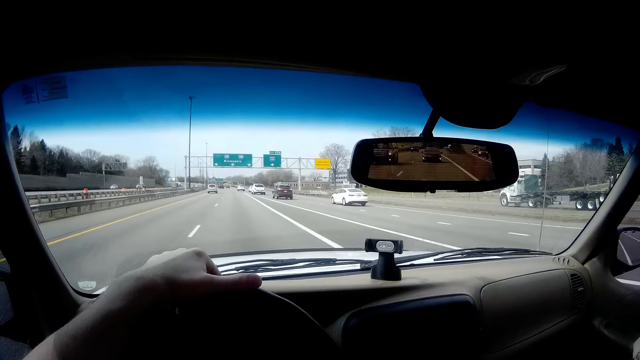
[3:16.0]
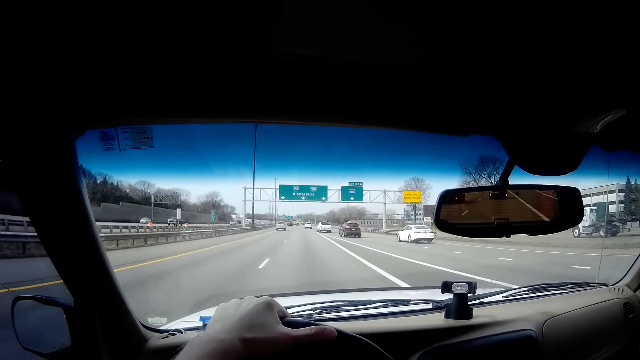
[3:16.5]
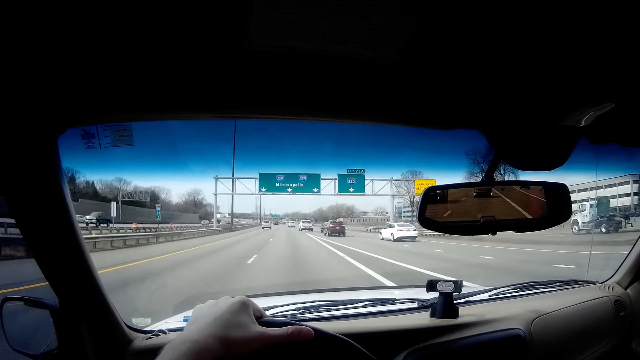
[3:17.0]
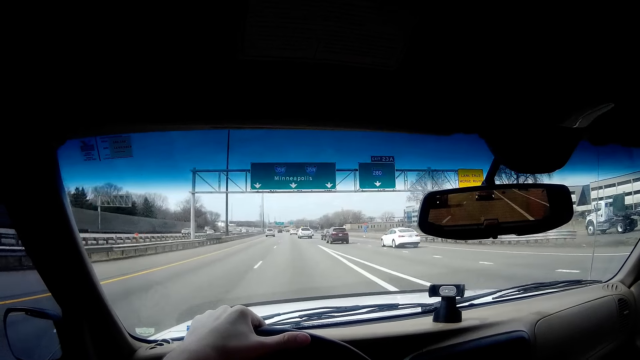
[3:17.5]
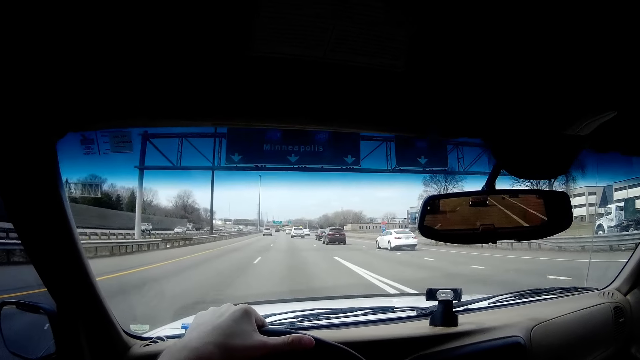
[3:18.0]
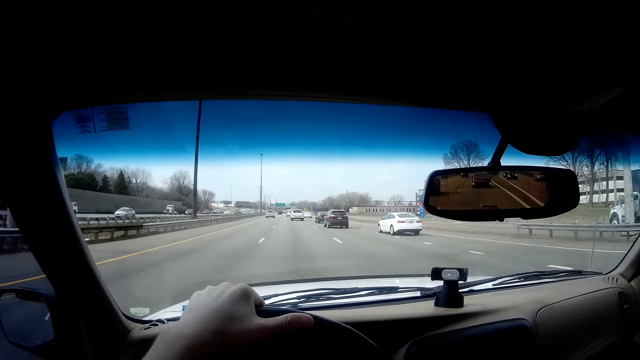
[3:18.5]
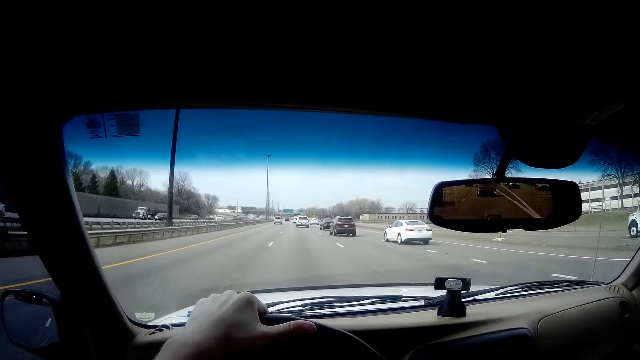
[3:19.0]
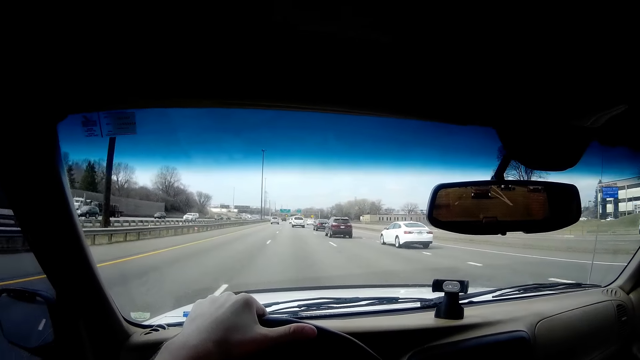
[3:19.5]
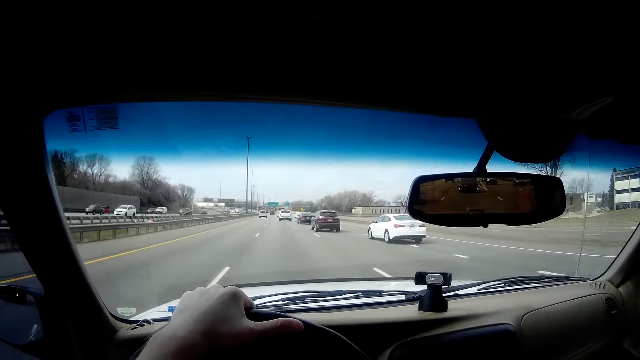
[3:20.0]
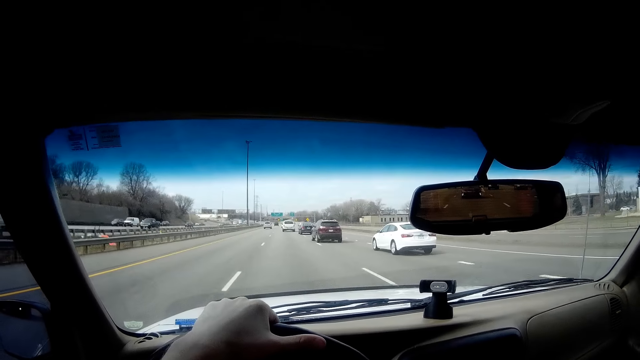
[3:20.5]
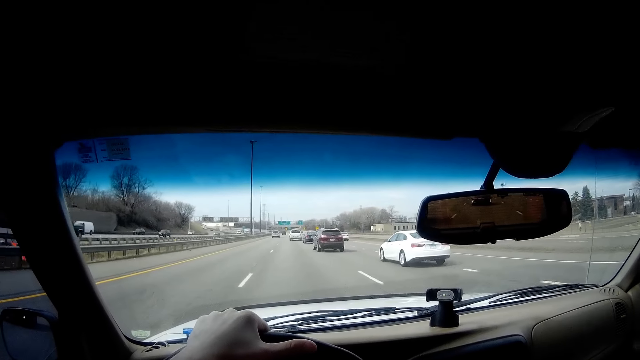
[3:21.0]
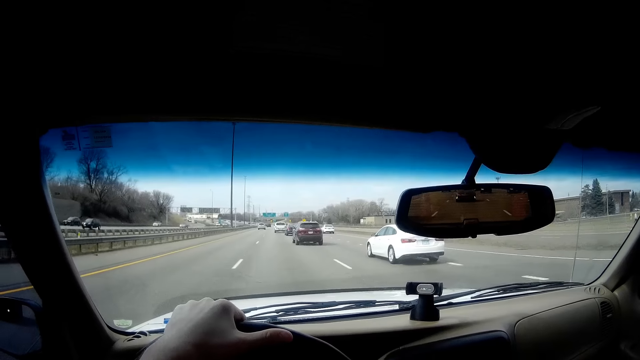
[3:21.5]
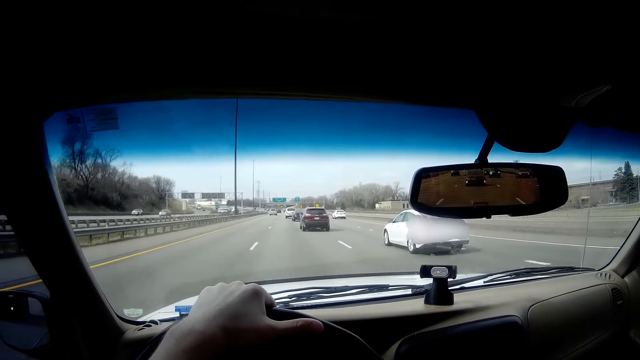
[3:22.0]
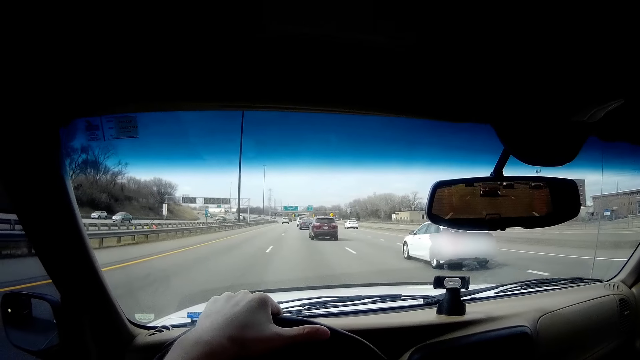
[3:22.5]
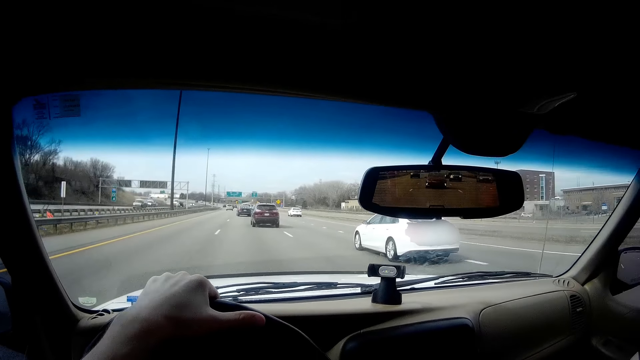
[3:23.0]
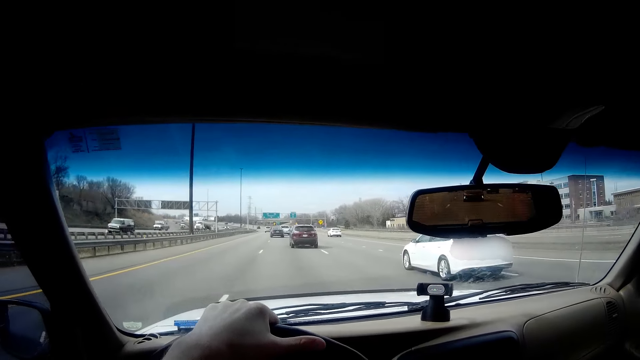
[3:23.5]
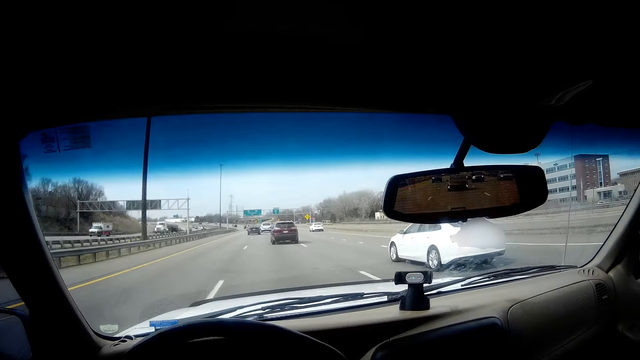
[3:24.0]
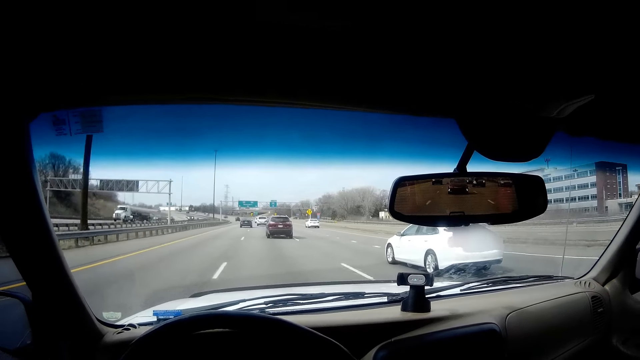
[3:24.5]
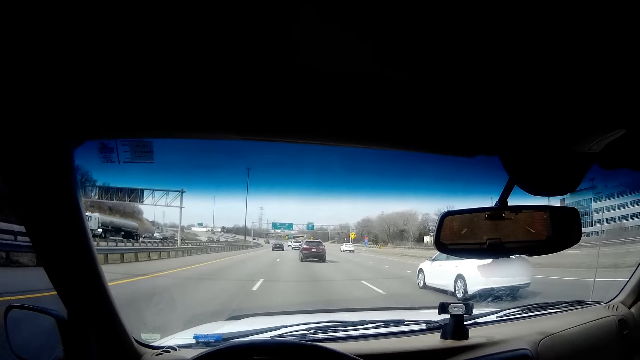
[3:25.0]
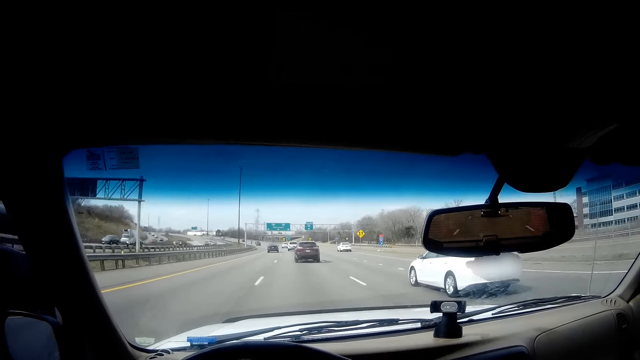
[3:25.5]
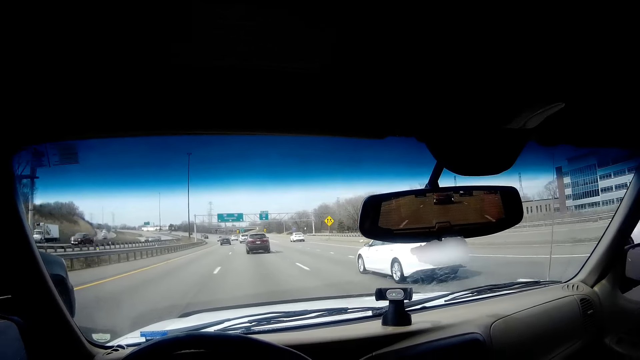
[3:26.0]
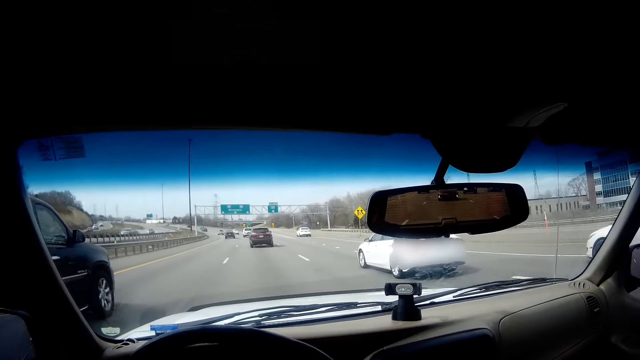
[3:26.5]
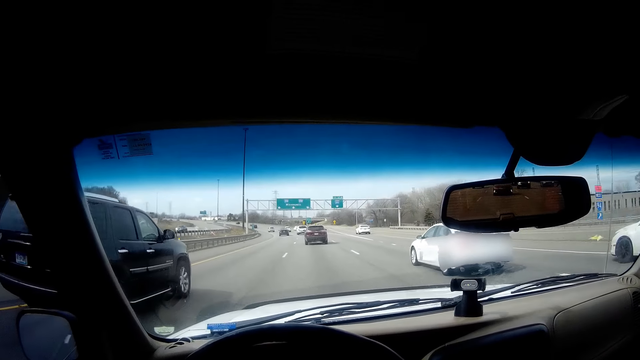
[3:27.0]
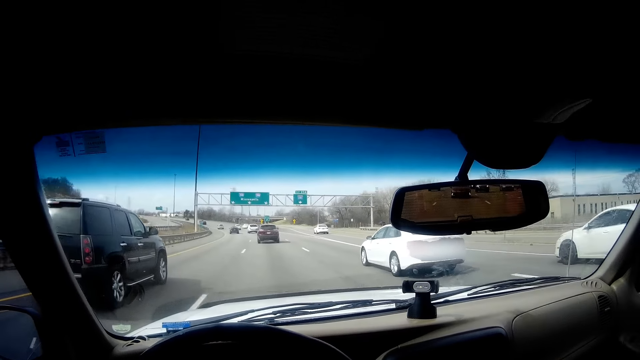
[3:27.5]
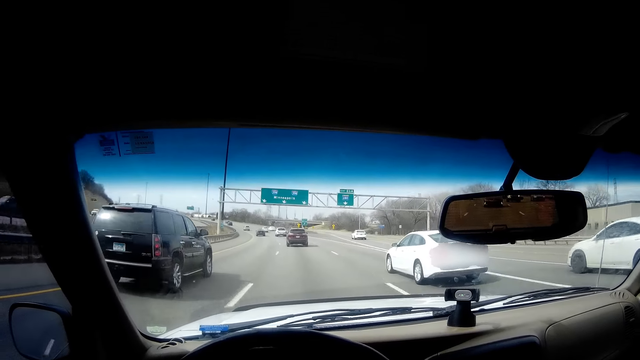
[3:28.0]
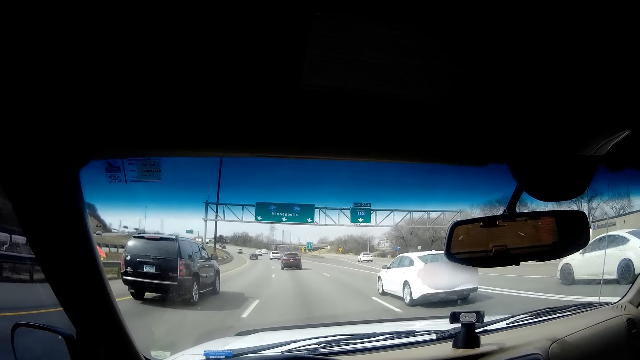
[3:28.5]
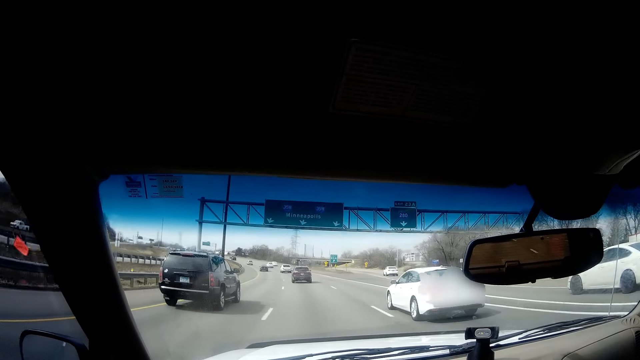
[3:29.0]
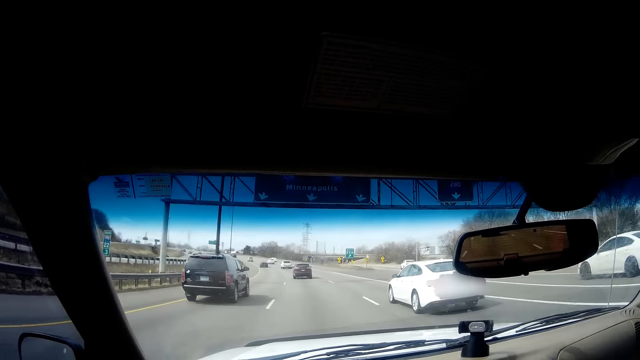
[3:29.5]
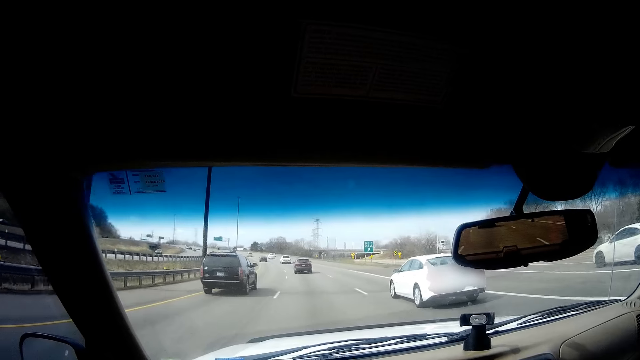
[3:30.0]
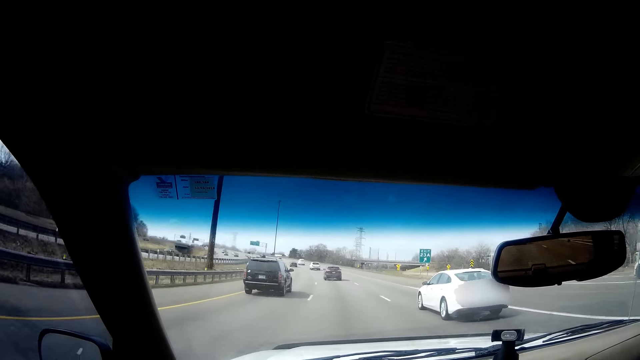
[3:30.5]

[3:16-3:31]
A black car drives past the camera wearer.

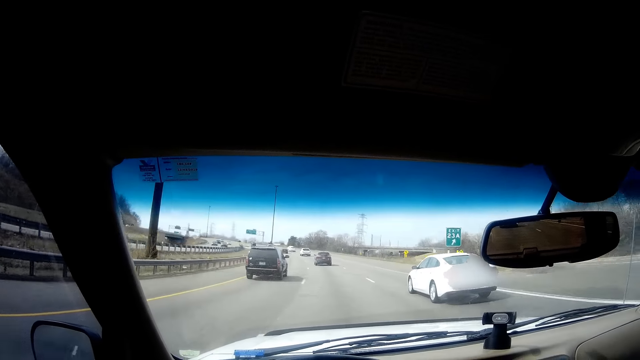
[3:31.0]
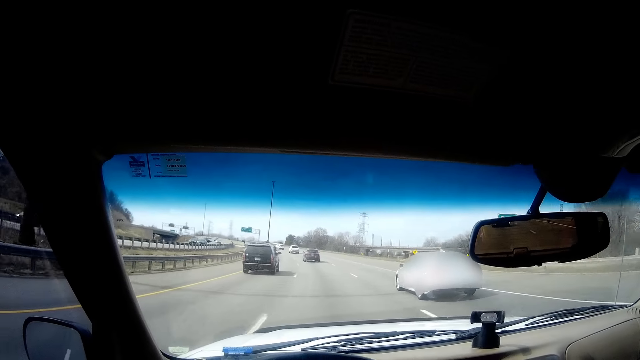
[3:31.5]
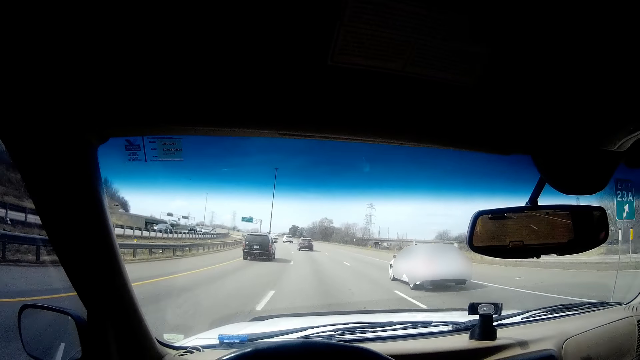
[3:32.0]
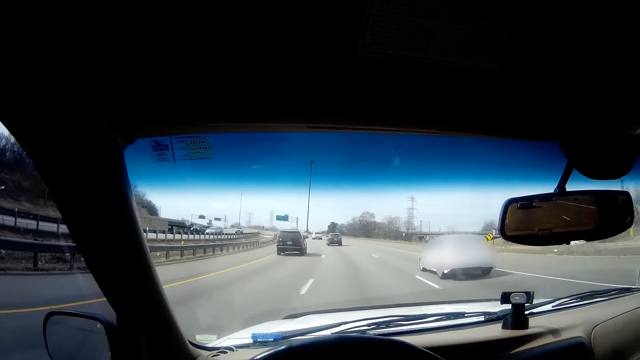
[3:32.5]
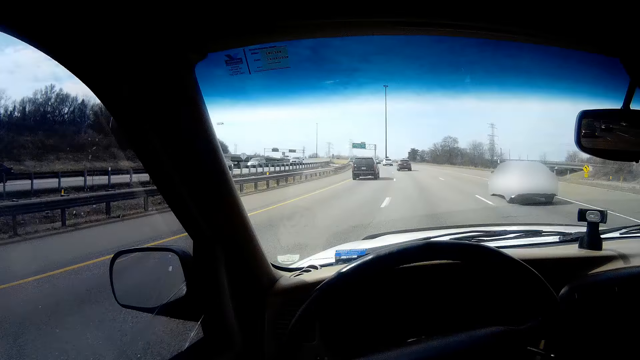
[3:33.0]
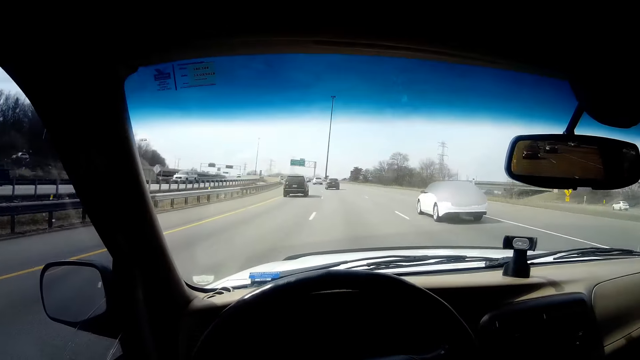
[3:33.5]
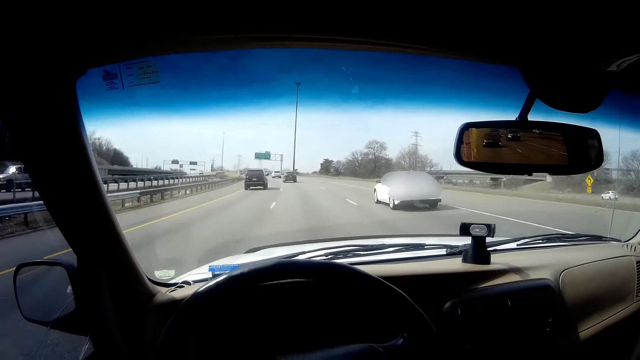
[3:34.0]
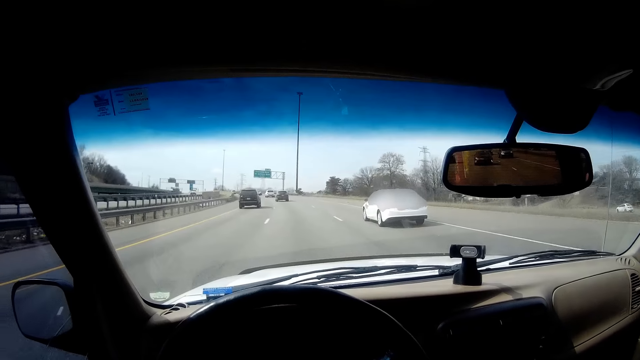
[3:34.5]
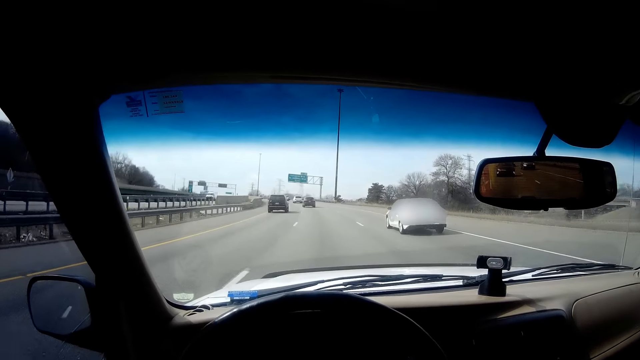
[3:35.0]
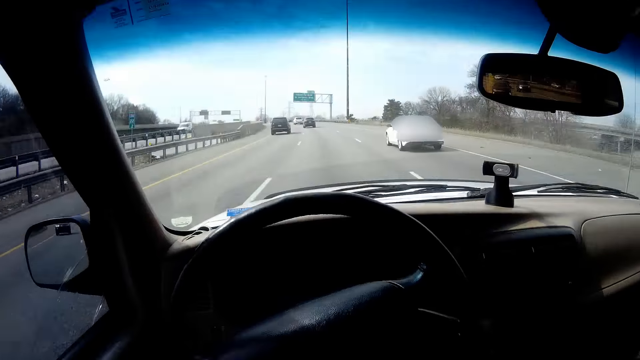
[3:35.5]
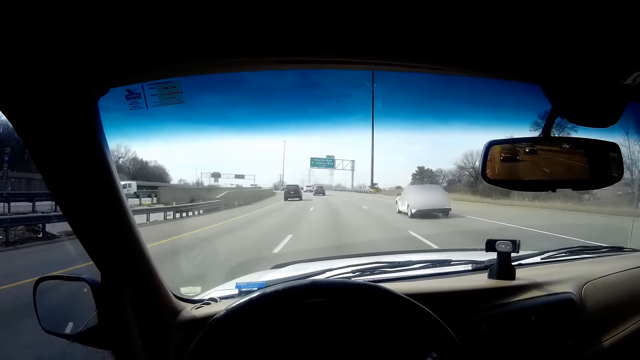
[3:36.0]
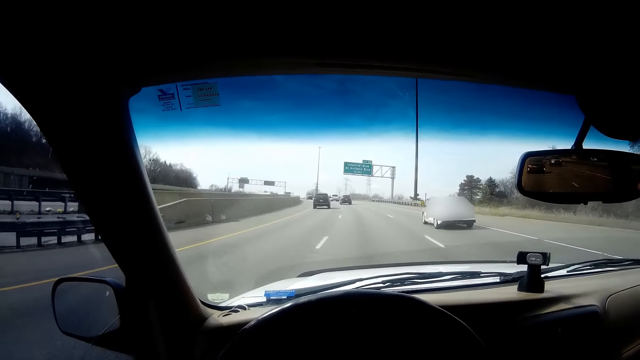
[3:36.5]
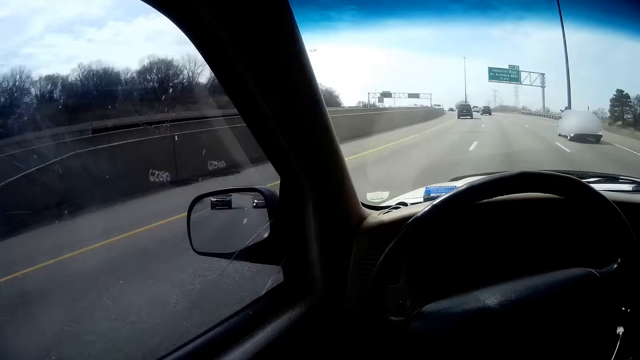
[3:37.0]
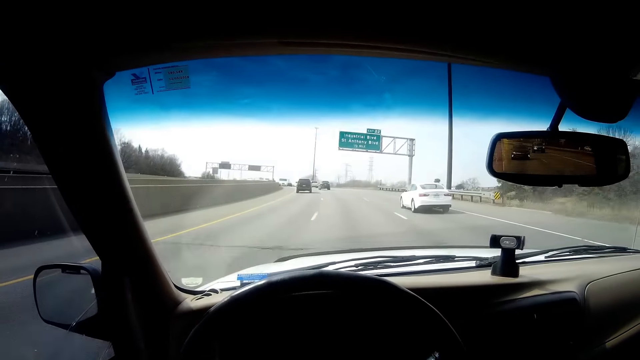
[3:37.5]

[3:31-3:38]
The camera wearer looks around.
